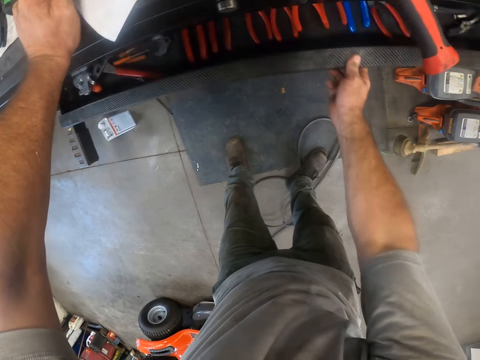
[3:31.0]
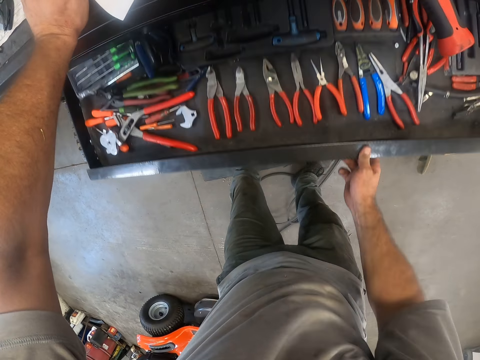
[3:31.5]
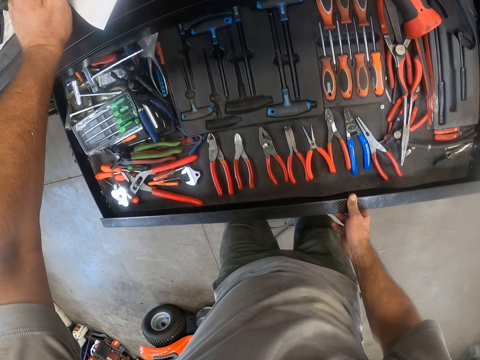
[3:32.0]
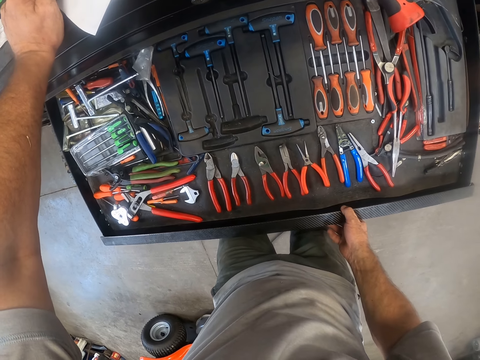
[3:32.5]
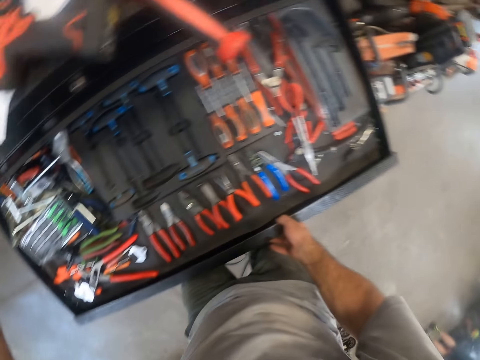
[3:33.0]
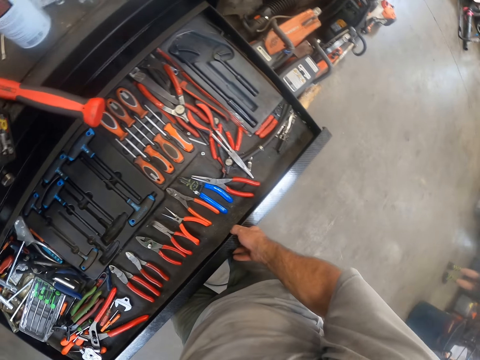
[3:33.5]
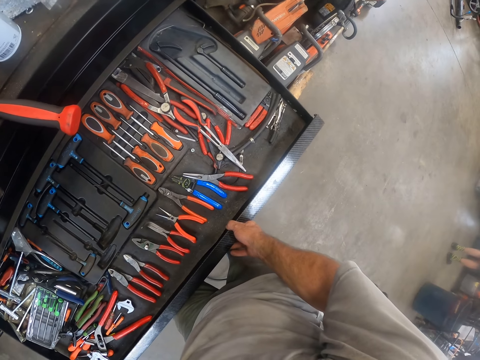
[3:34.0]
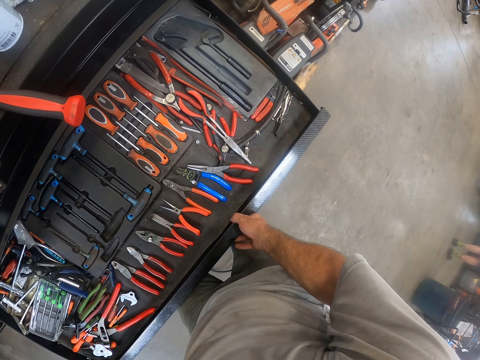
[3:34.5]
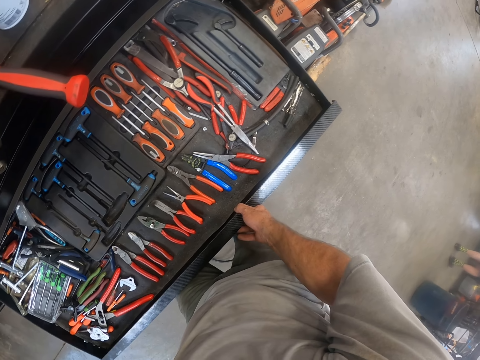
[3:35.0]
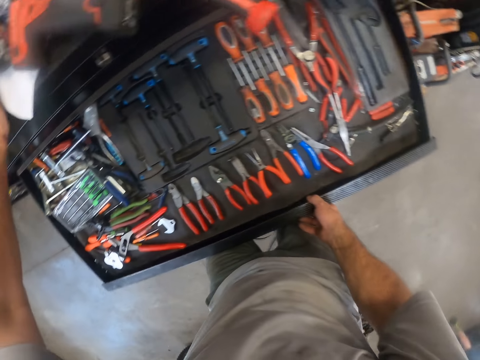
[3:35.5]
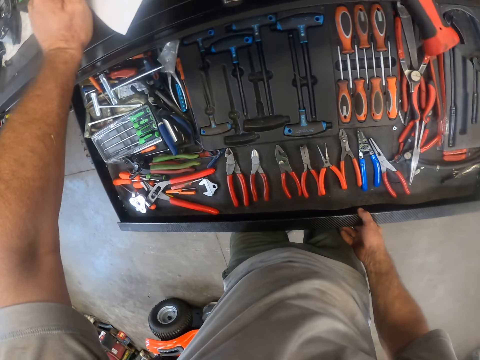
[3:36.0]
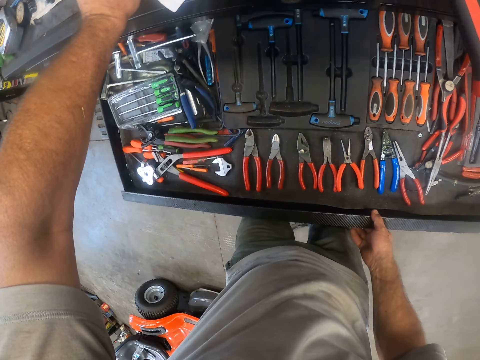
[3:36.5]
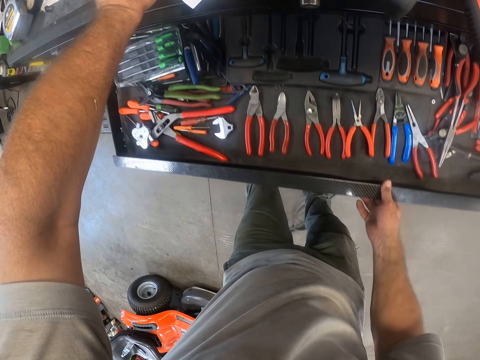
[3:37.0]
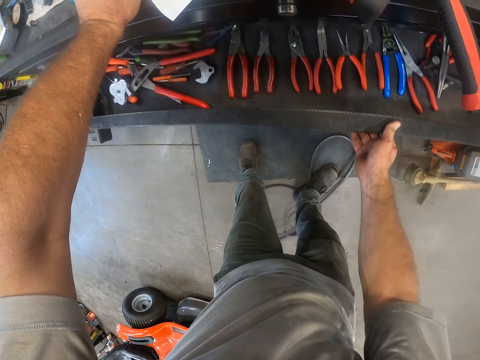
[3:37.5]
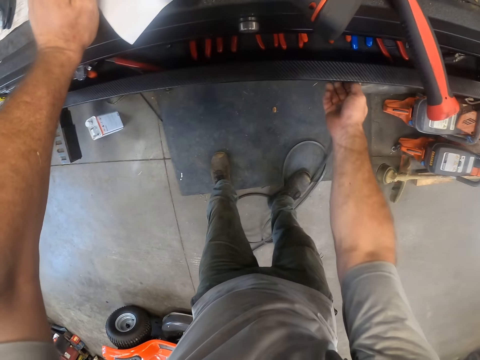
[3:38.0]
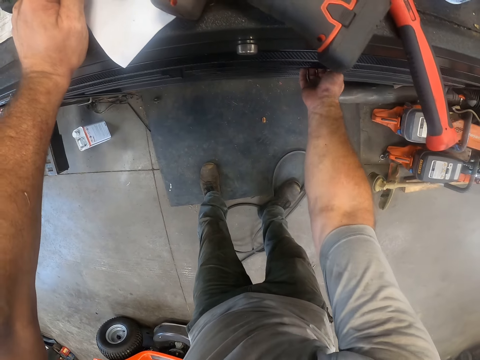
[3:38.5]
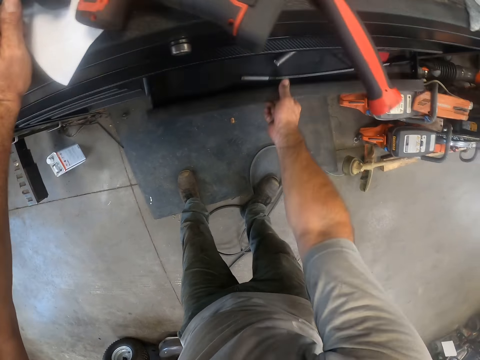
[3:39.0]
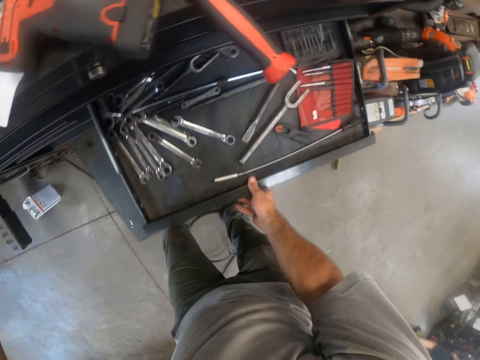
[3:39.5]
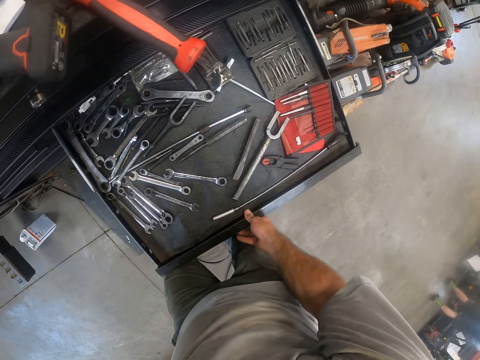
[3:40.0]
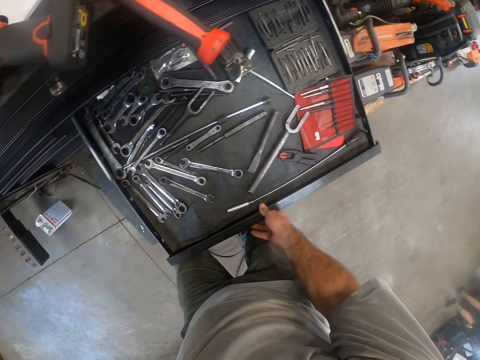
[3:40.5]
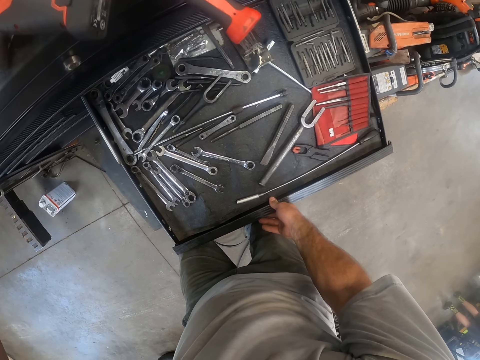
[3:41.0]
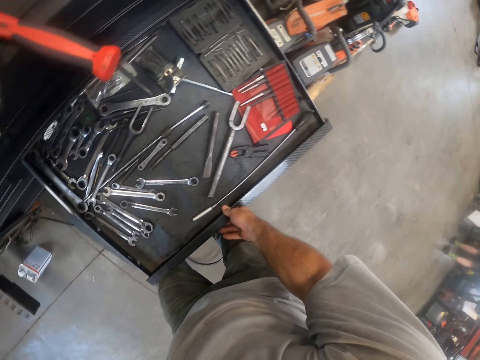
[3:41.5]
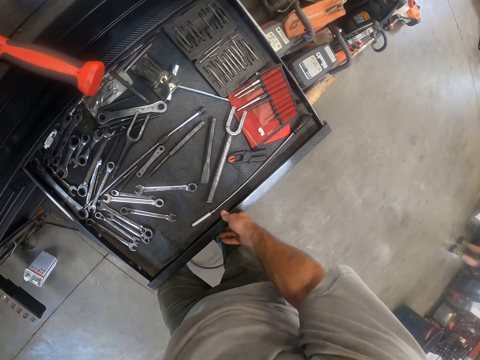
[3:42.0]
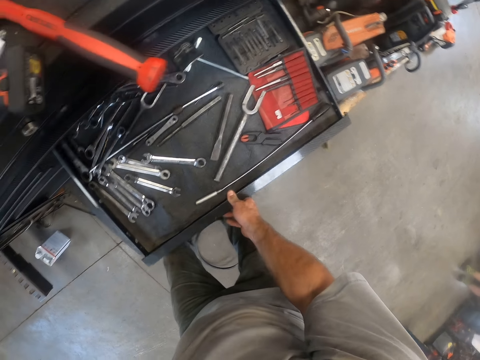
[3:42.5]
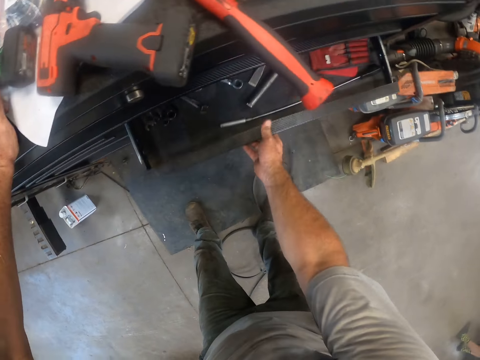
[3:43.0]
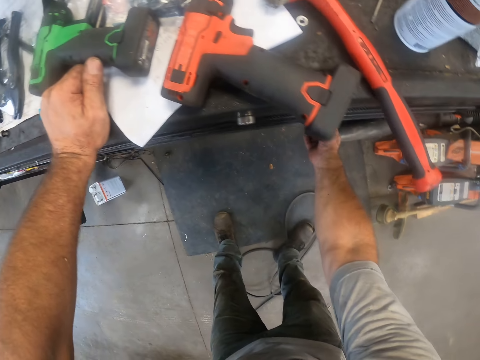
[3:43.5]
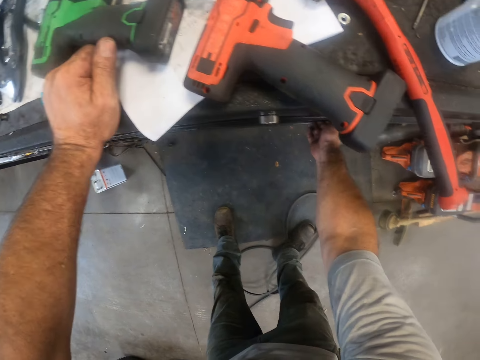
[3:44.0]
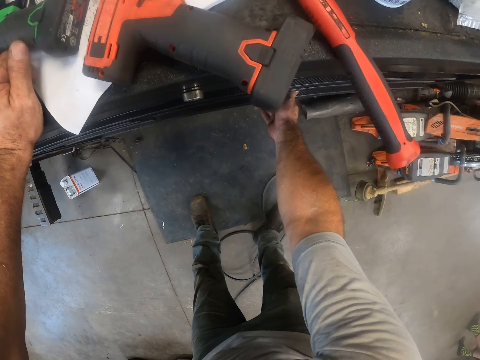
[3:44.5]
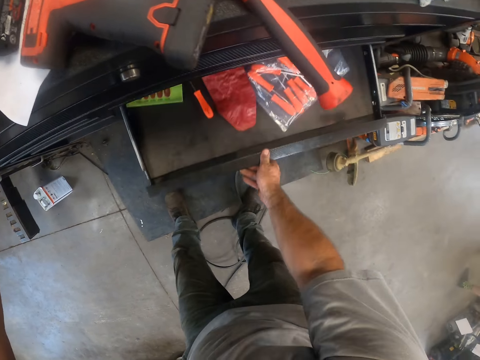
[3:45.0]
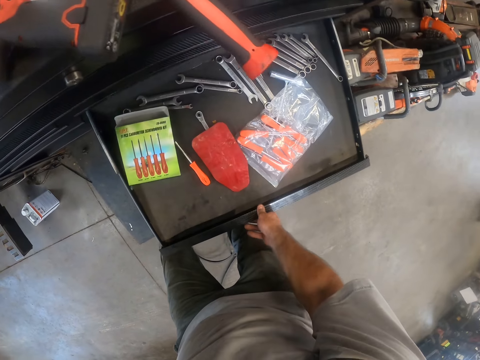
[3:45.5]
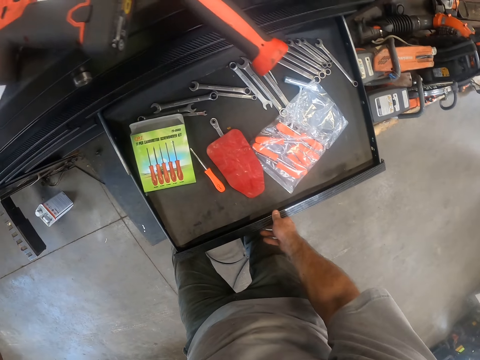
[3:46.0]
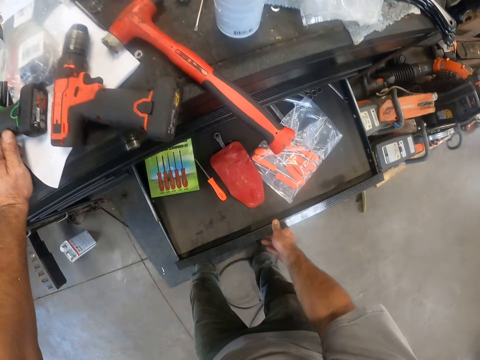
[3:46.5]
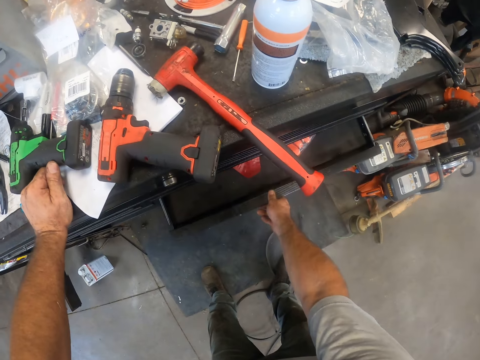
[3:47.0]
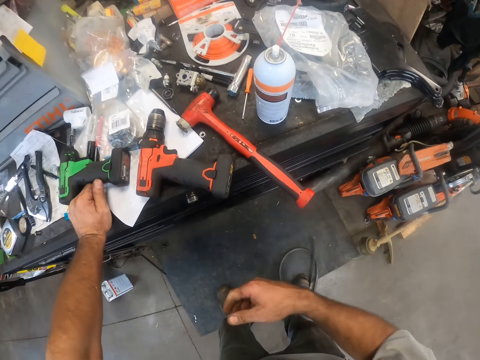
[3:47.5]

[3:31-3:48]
The camera wearer opens another drawer with his right hand. He looks at the items in the drawer. He closes the drawer with his right hand. He opens another drawer with his right hand. He looks at the items in the drawer. He closes the drawer with his right hand. He opens the first drawer with his right hand. He closes the drawer with his right hand.
